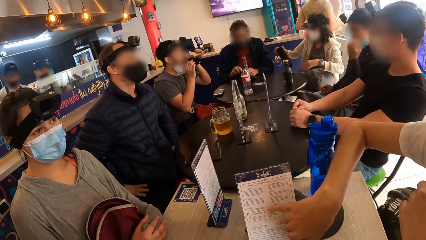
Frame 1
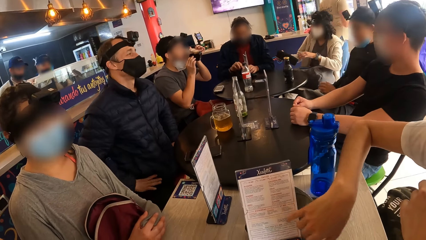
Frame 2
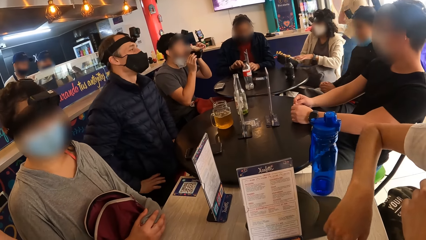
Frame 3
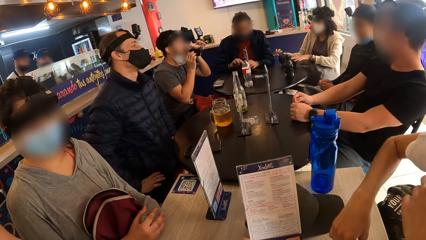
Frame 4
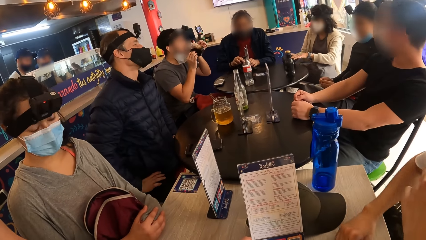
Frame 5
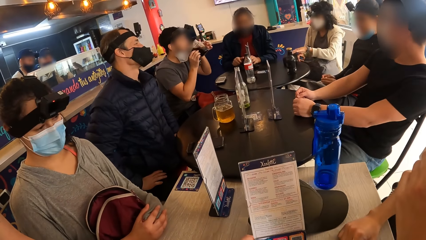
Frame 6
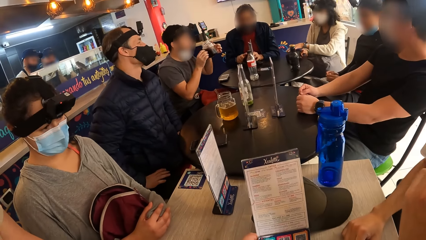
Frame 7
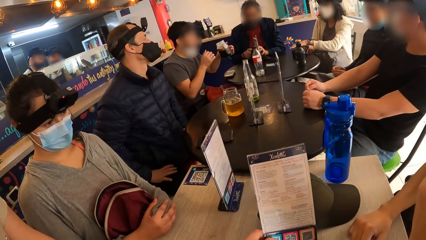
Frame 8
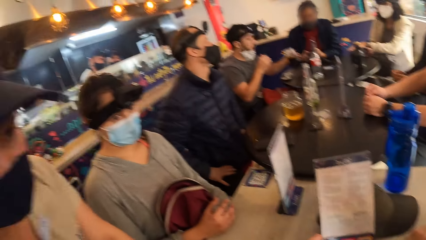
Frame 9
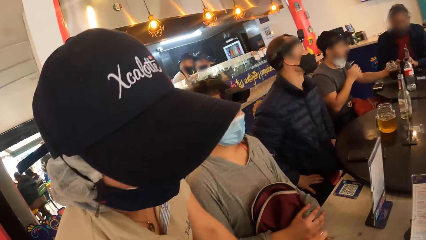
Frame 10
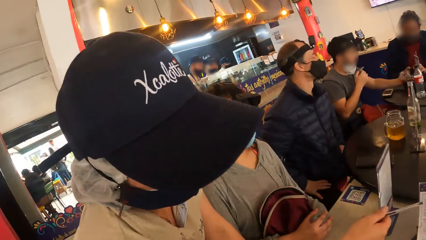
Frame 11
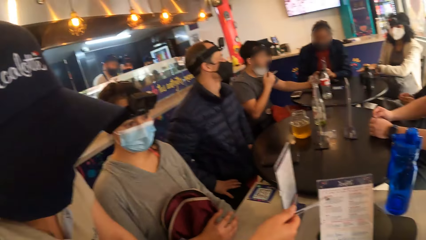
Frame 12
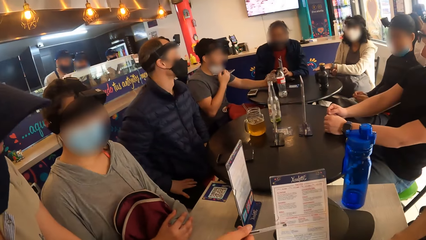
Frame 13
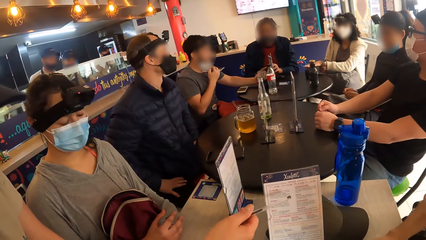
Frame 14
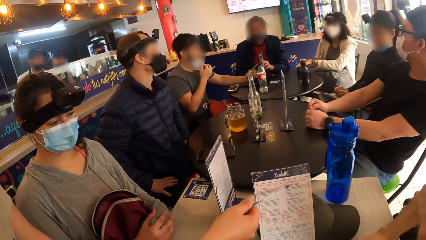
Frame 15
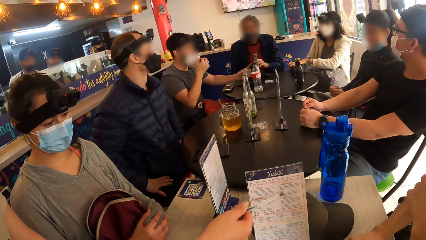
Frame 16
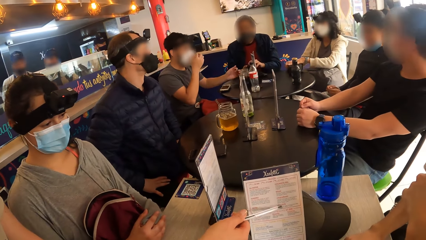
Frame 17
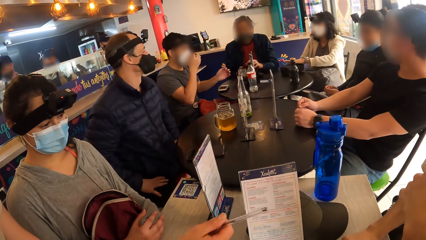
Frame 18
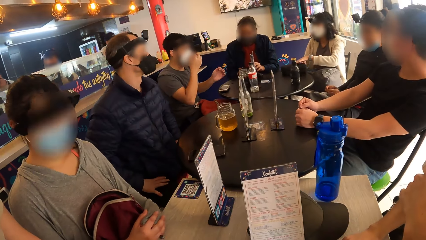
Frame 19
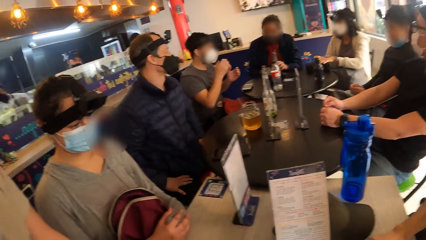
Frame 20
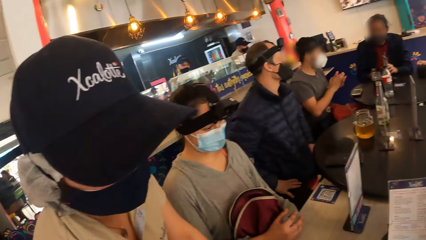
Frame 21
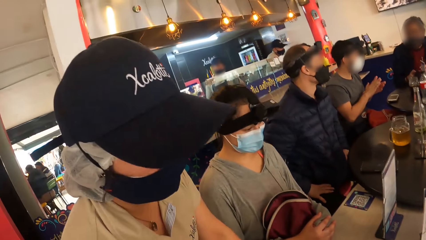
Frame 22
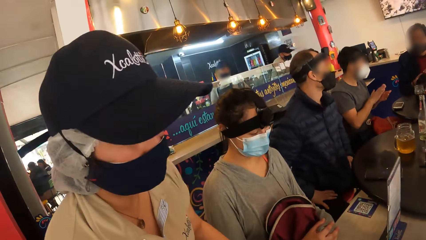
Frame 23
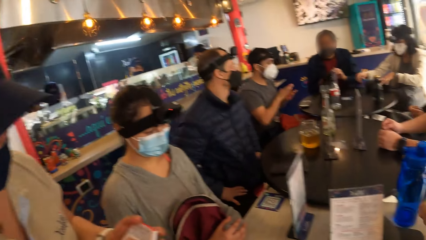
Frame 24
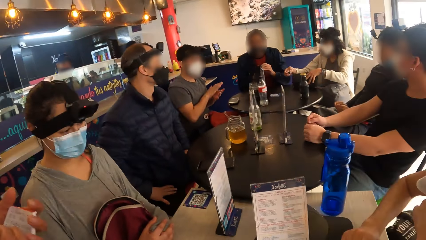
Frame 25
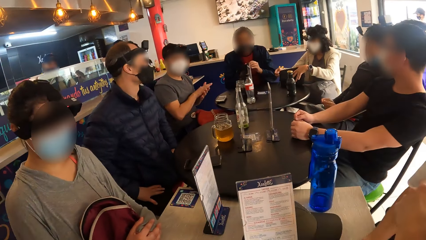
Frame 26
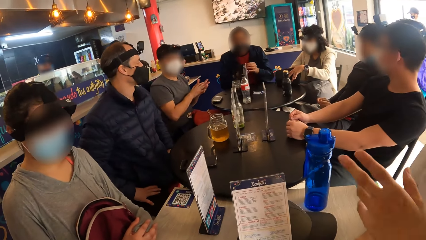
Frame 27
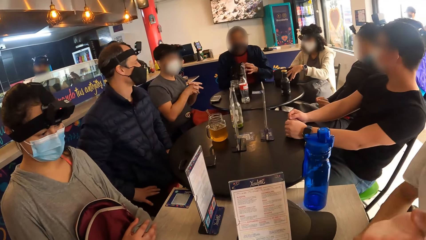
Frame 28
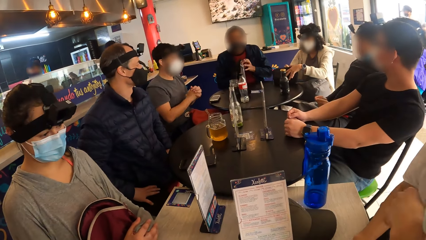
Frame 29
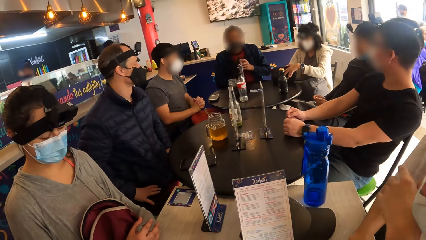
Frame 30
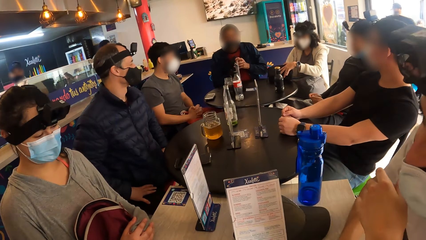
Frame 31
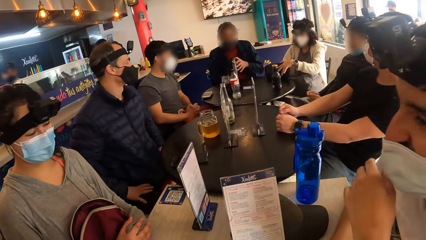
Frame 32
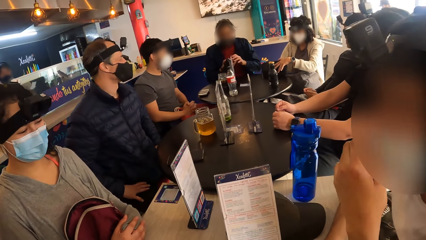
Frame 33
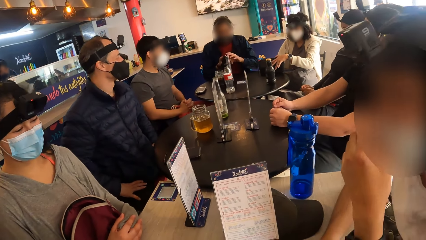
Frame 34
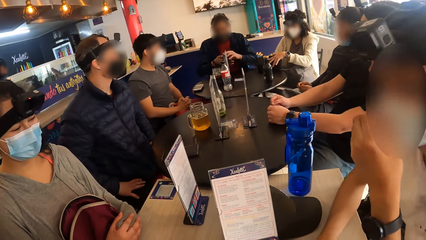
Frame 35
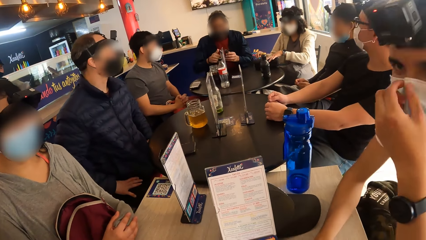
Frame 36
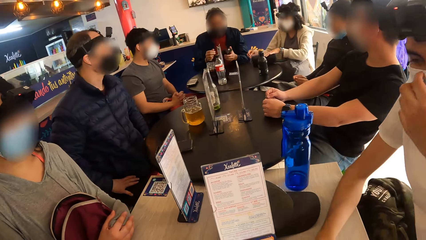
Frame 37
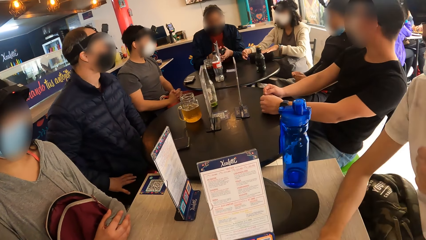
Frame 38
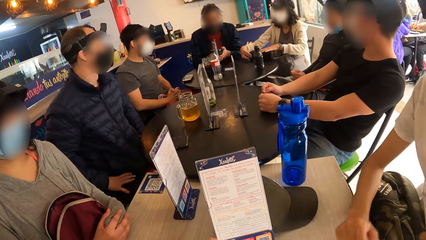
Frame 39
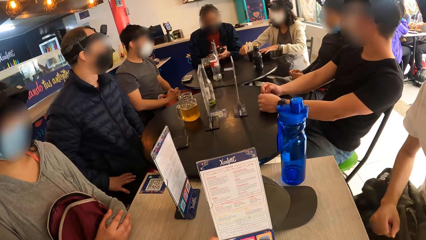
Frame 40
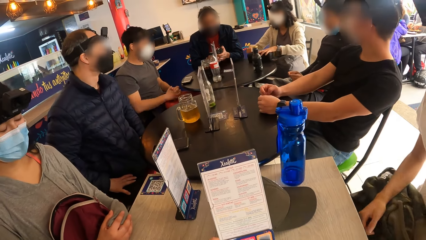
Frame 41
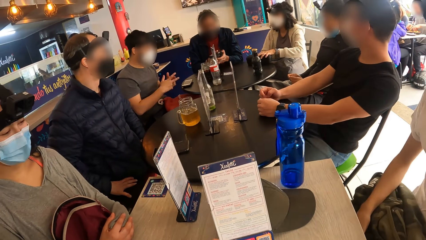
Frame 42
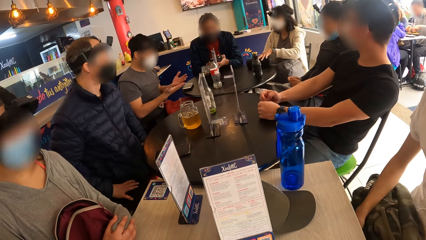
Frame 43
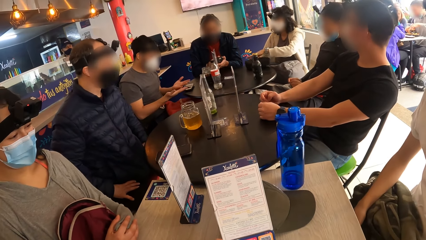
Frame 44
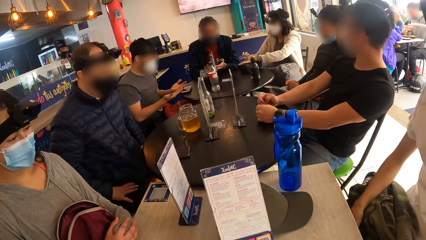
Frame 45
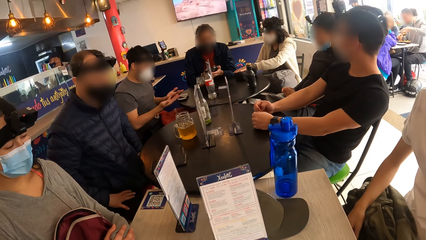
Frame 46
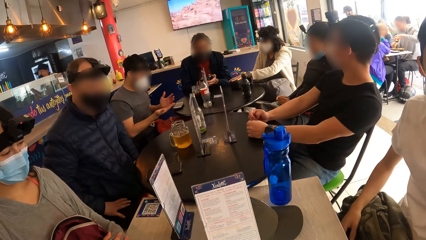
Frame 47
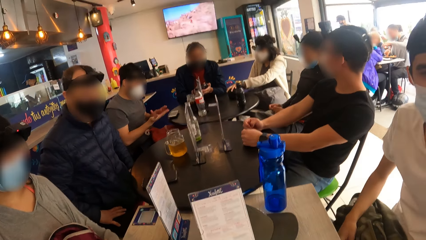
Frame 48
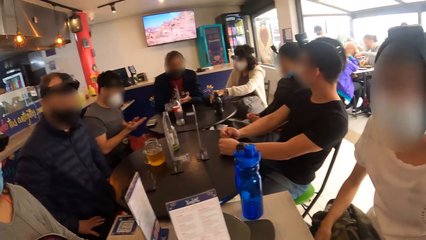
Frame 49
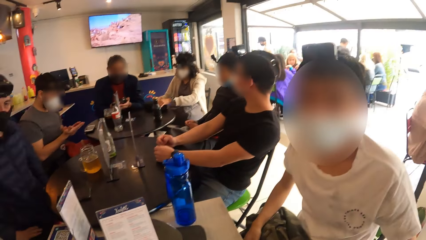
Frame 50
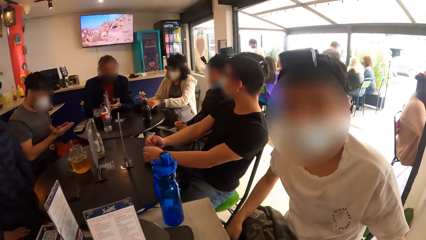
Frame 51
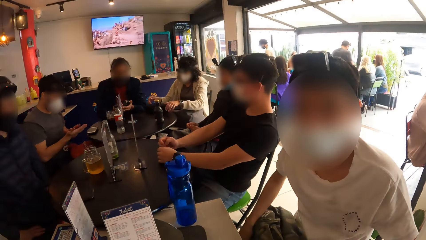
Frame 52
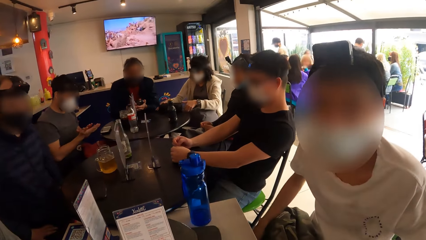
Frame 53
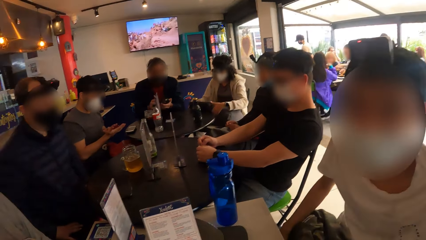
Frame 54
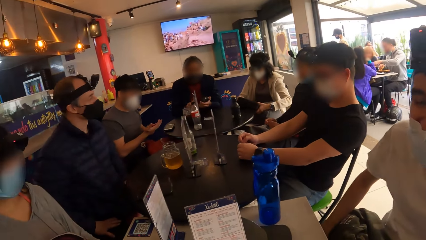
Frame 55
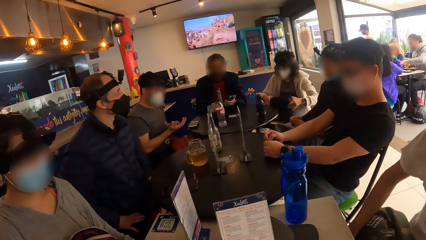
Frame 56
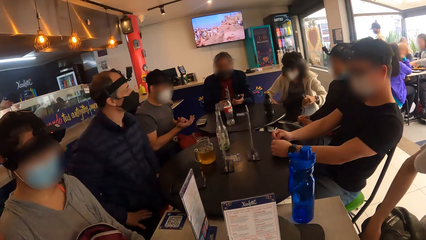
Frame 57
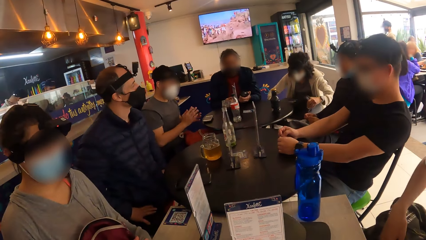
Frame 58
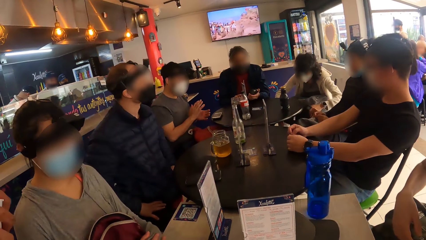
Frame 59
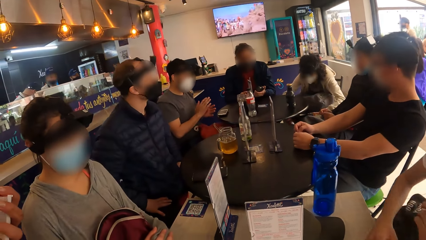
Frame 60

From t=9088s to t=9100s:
The camera wearer looks at the menu chart. The waiter interacts with the camera wearer and the man. The camera wearer looks around the restaurant. The waiter points a pen on the menu stand with her right hand. The camera wearer looks around the restaurant. The waiter nods her head. The man moves his hand. The camera wearer looks around the restaurant.

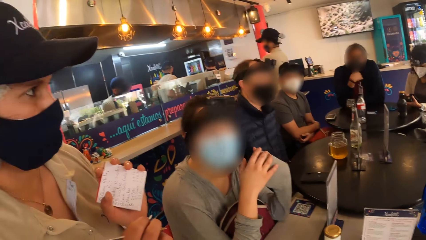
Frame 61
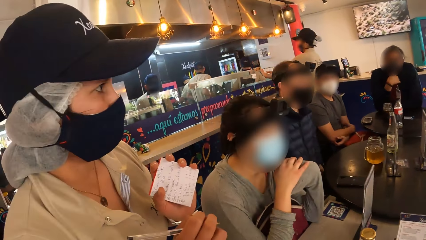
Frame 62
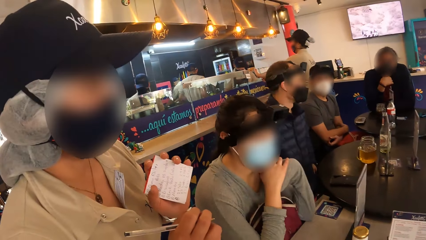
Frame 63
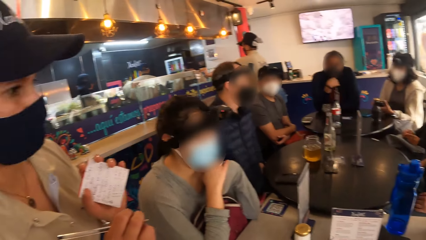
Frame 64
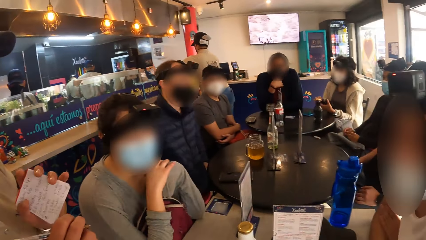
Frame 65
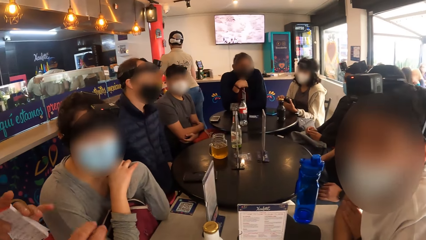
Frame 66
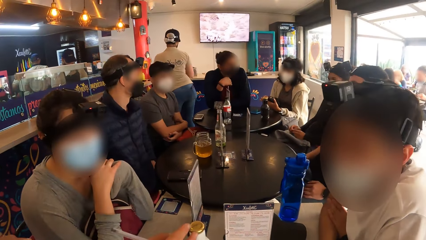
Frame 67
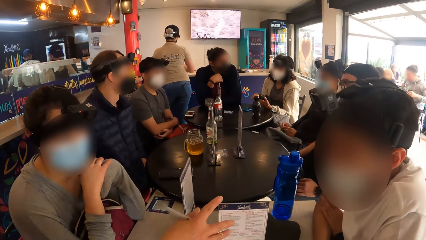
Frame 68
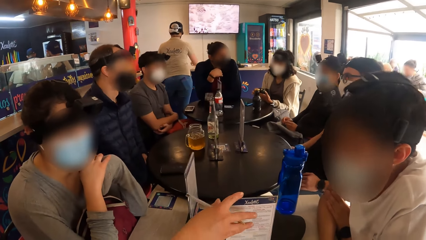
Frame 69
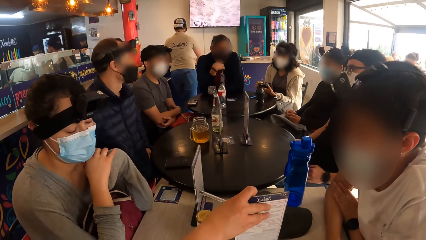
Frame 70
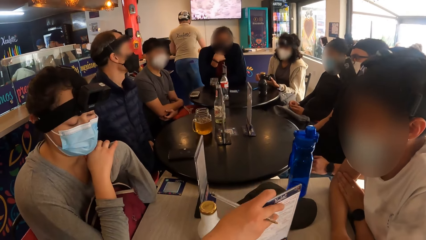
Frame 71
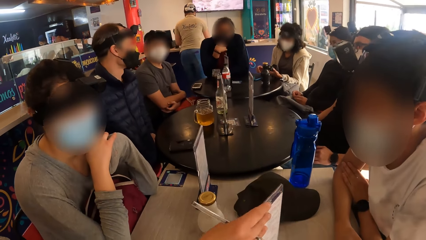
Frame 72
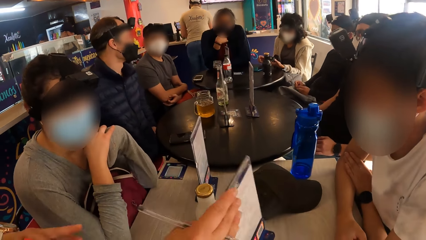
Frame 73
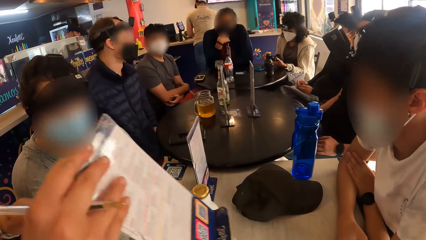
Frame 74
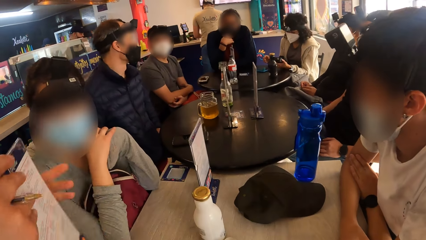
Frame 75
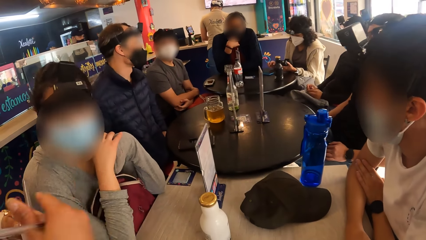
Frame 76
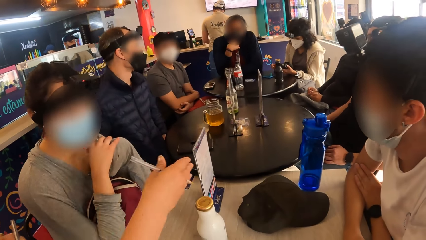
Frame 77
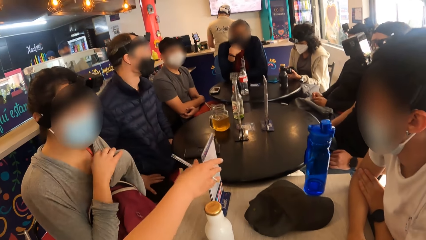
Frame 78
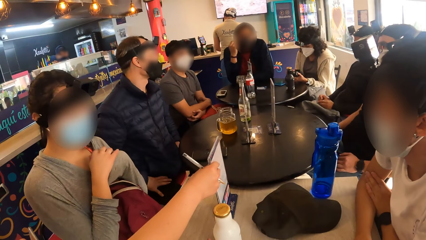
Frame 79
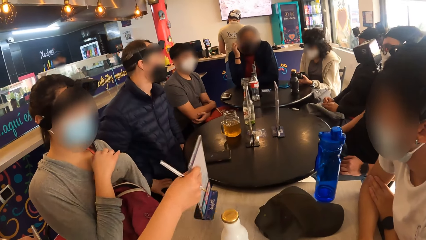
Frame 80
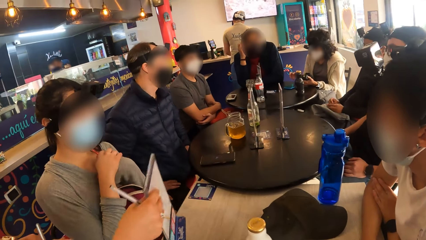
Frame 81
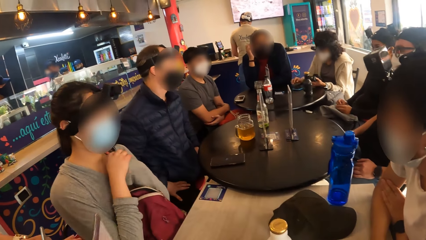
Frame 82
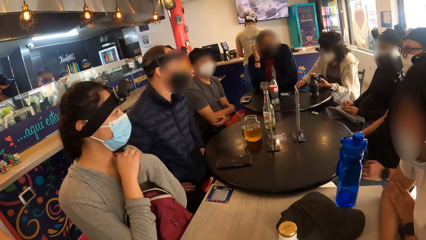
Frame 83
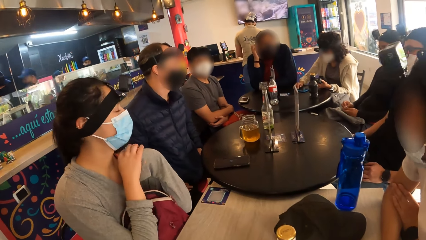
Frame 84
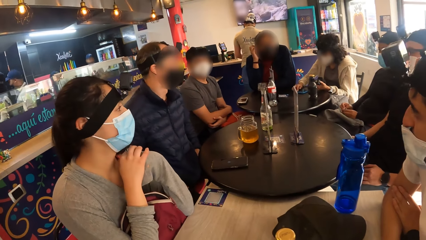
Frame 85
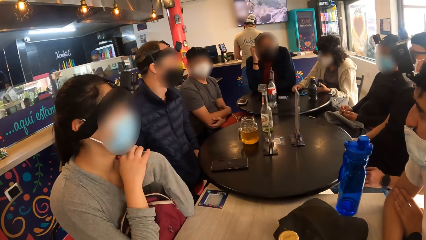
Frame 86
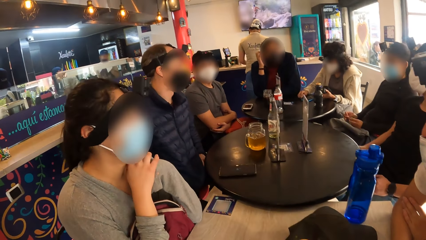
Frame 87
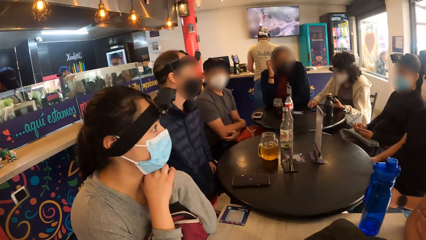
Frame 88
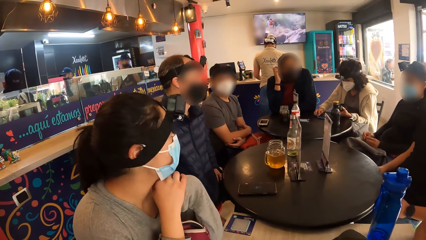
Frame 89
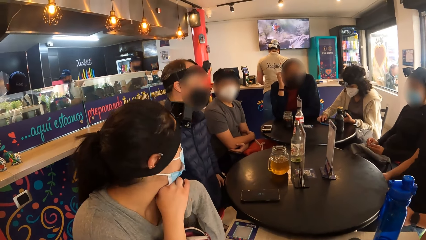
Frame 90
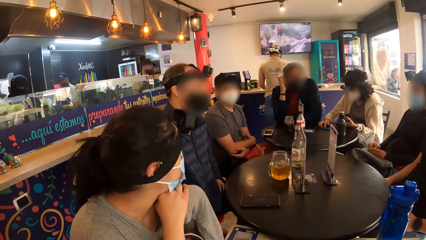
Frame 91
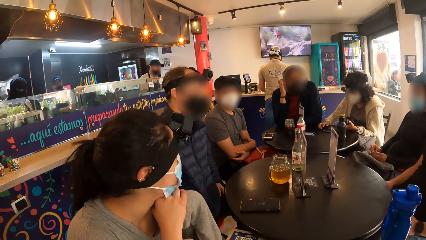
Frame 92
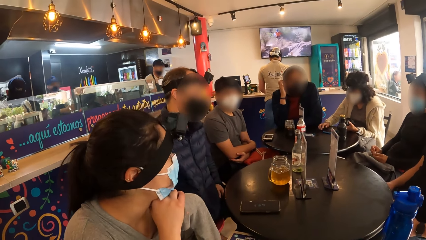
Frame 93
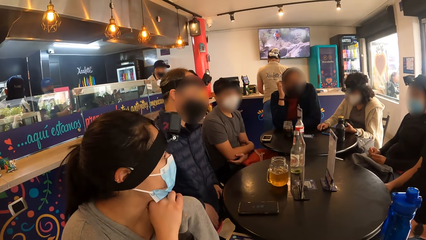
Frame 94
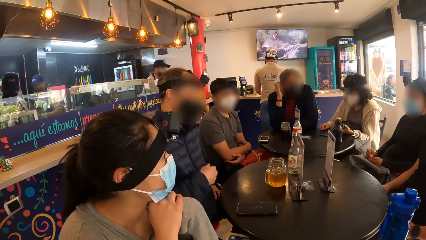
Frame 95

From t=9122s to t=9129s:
The waiter picks the menu stand from the table with her right hand. The waiter passes the menu stand to her left hand from her right hand. The waiter picks the menu stand from the table with her right hand.
